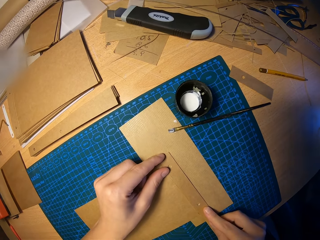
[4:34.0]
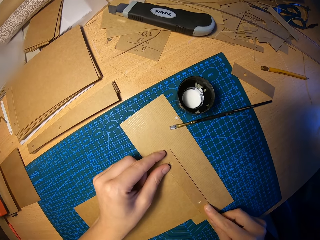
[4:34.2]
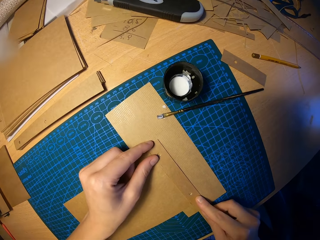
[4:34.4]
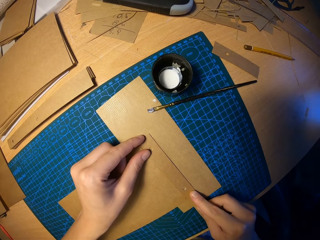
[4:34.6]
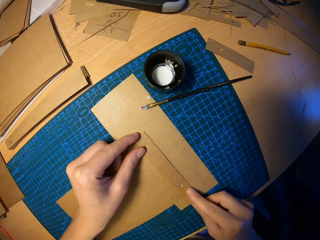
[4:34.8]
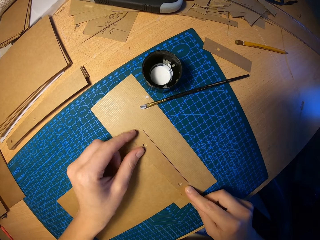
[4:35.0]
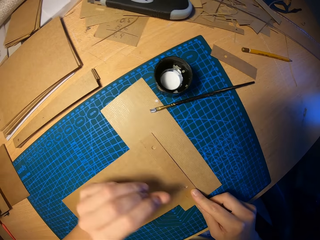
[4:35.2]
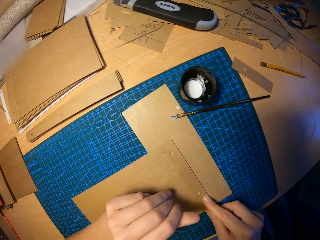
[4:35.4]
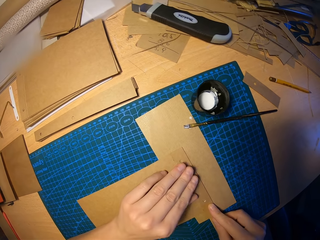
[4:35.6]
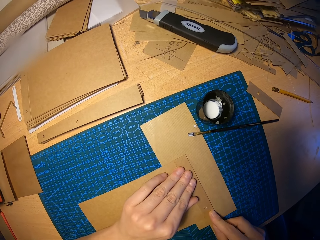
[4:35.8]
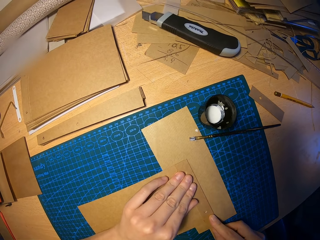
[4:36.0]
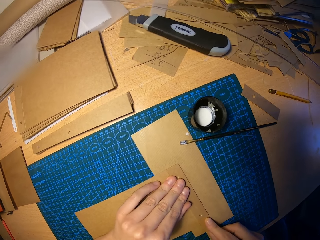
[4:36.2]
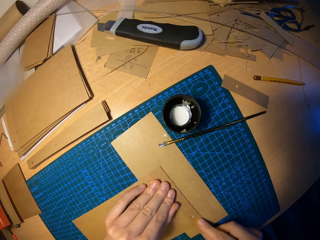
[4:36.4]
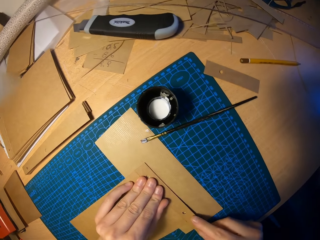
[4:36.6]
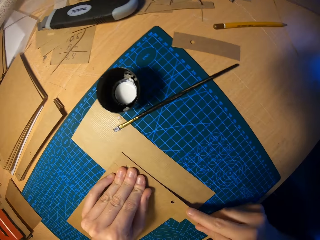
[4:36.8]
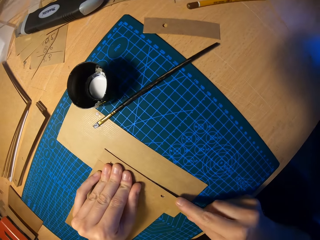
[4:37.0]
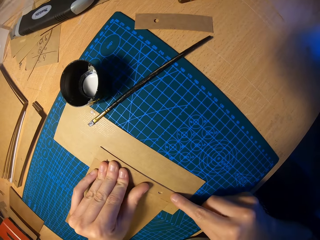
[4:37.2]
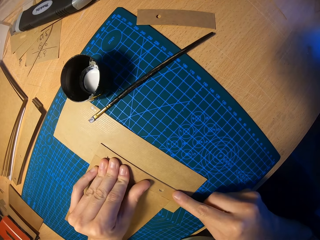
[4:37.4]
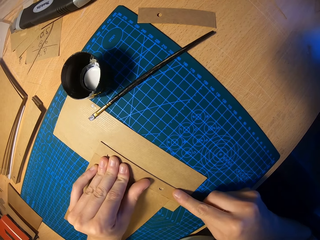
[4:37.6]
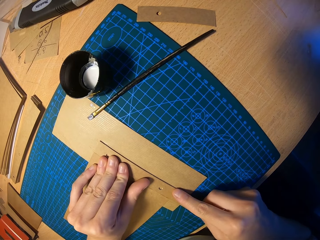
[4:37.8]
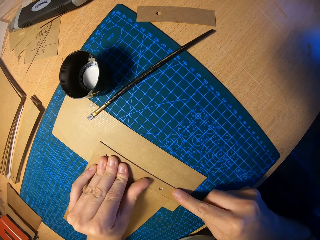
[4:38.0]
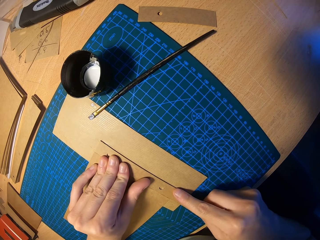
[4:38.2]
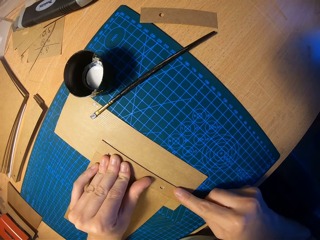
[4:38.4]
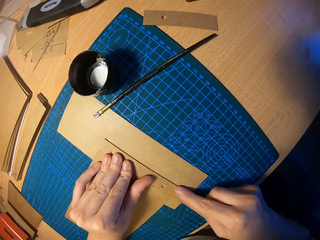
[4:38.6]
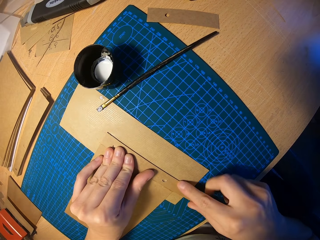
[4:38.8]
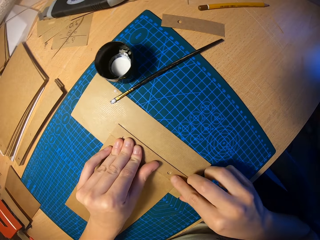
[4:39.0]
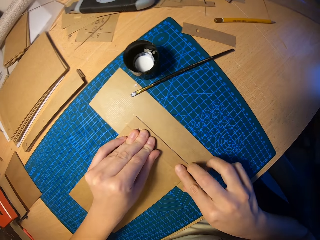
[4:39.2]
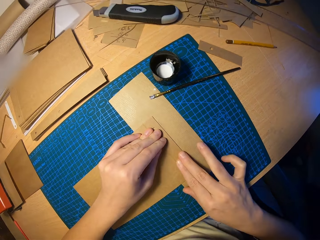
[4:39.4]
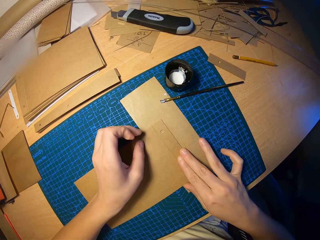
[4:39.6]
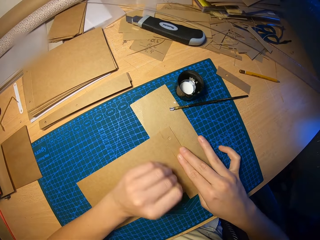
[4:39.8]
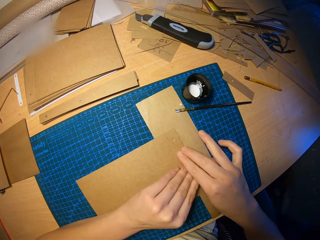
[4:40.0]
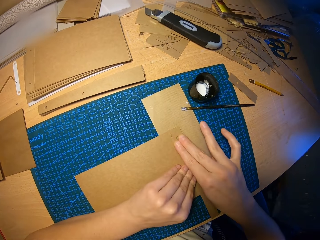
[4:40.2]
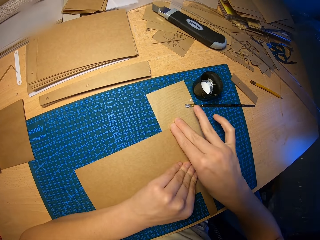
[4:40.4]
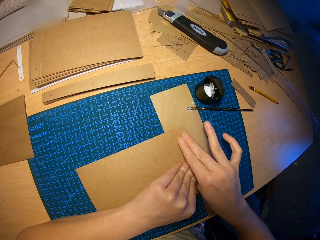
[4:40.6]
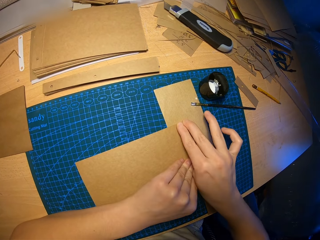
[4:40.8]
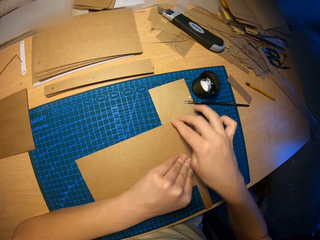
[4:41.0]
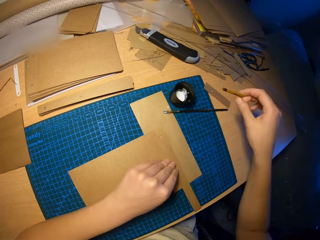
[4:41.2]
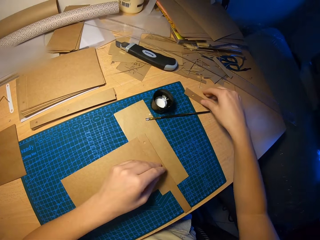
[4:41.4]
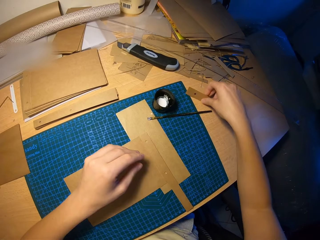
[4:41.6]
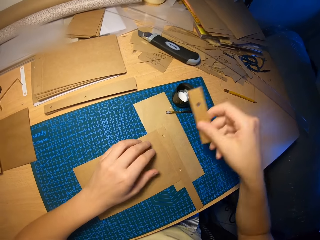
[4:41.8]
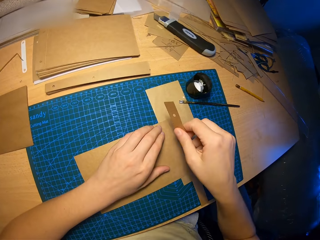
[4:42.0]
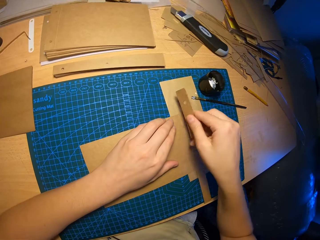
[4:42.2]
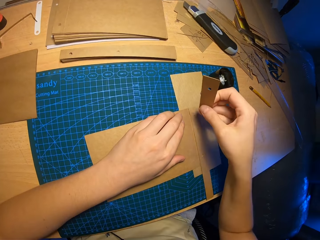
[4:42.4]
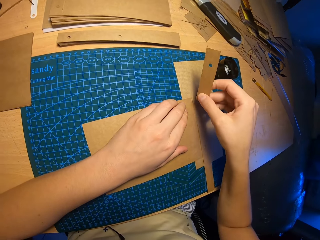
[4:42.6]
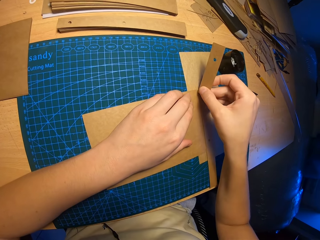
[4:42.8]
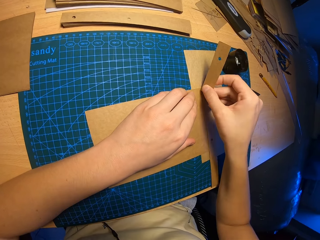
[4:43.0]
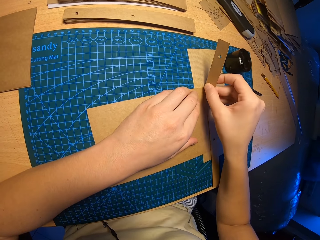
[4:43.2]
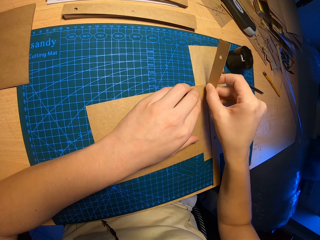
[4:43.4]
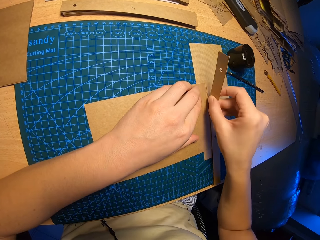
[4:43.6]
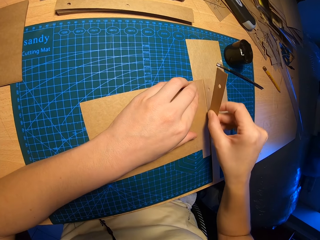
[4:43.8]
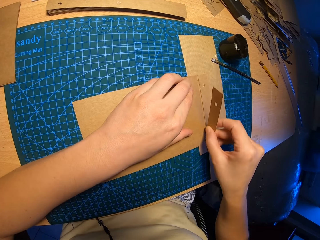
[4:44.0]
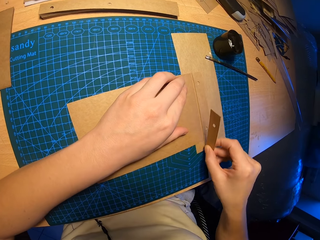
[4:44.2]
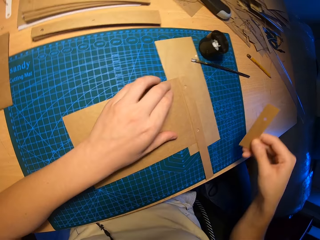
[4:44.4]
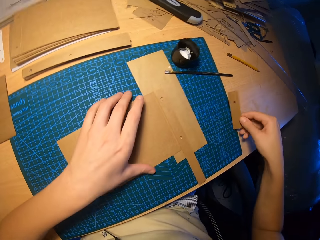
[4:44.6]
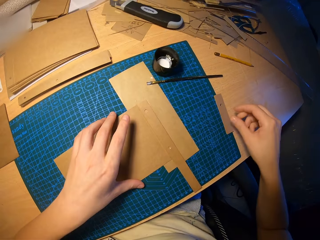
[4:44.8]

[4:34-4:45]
The camera wearer presses on the attached craft papers on the table with both hands. He picks the small craft paper on the table with his right hand. He rubs the small craft paper in his right hand on the attached craft paper on the table.

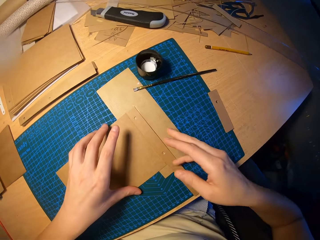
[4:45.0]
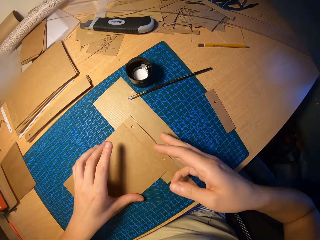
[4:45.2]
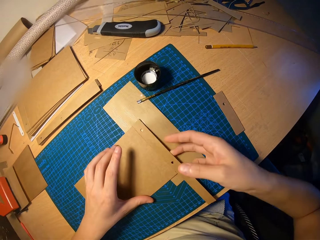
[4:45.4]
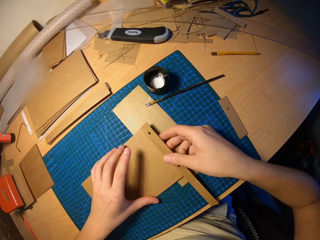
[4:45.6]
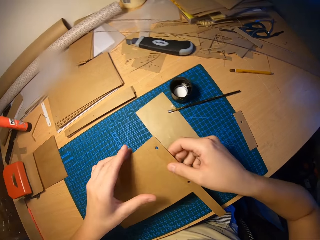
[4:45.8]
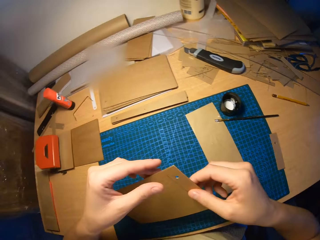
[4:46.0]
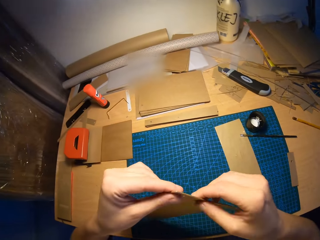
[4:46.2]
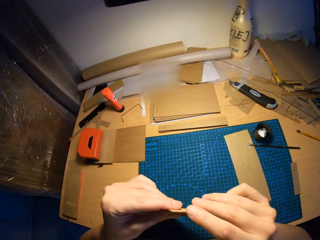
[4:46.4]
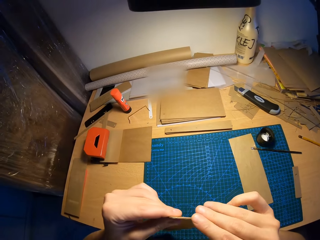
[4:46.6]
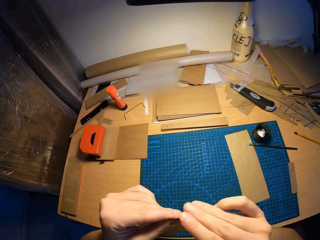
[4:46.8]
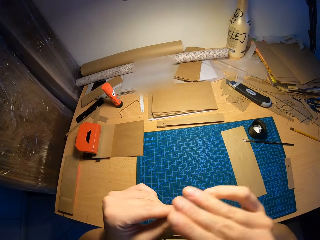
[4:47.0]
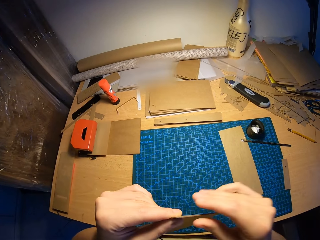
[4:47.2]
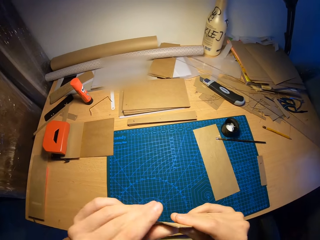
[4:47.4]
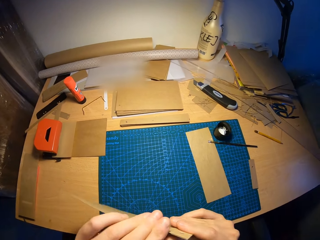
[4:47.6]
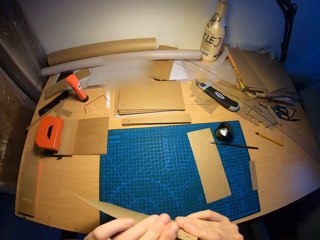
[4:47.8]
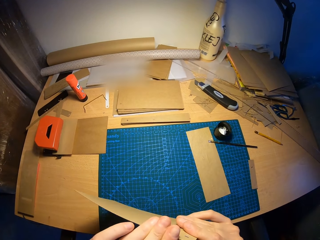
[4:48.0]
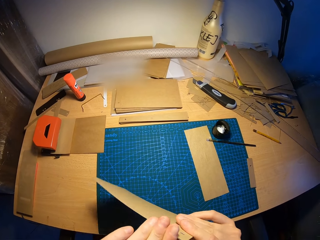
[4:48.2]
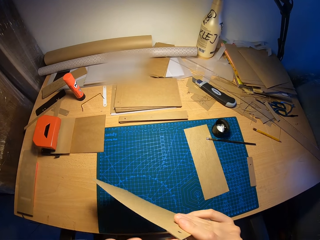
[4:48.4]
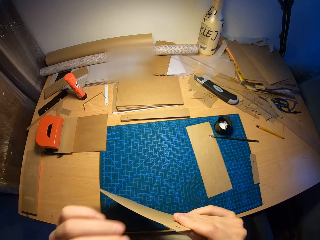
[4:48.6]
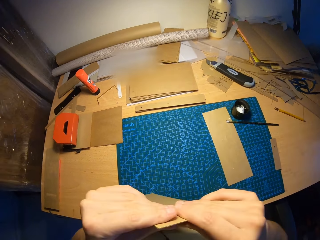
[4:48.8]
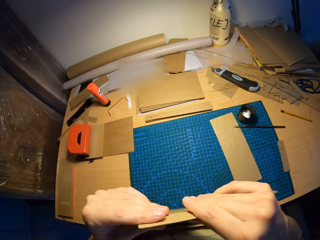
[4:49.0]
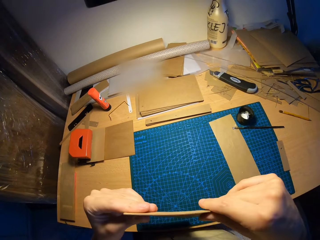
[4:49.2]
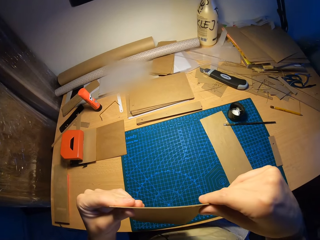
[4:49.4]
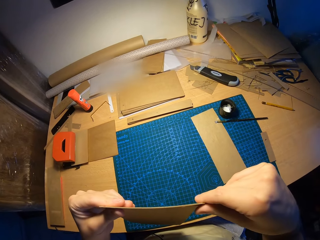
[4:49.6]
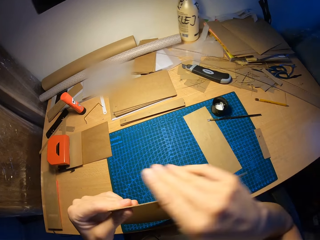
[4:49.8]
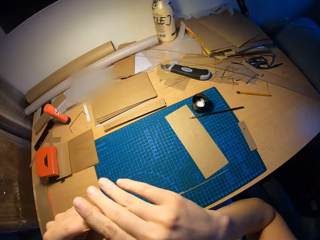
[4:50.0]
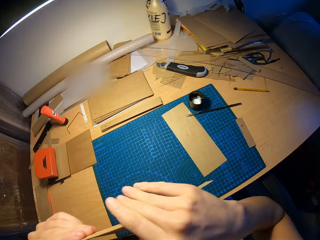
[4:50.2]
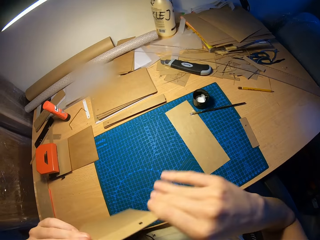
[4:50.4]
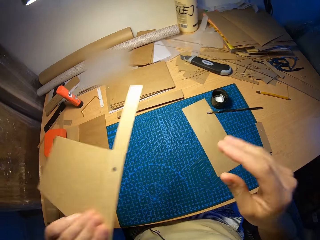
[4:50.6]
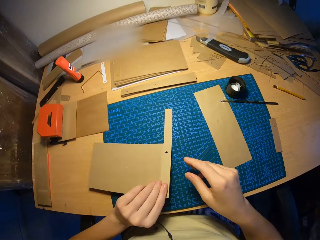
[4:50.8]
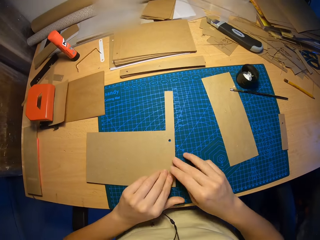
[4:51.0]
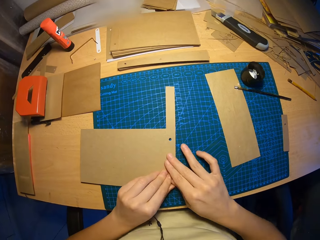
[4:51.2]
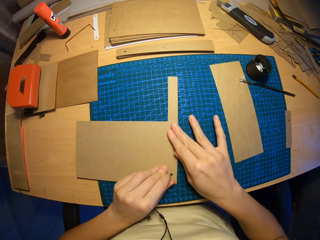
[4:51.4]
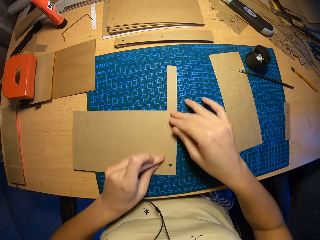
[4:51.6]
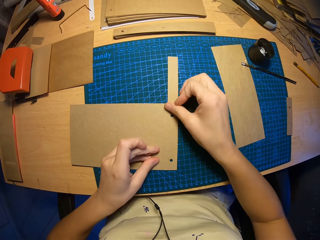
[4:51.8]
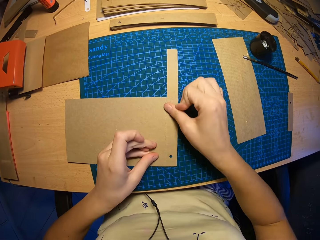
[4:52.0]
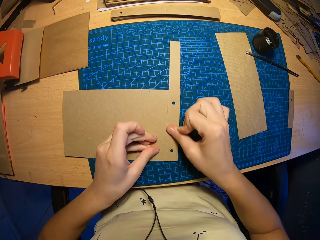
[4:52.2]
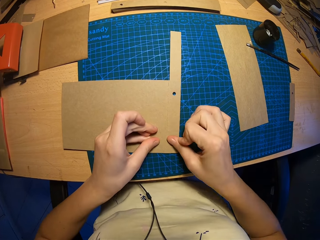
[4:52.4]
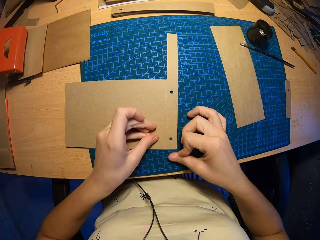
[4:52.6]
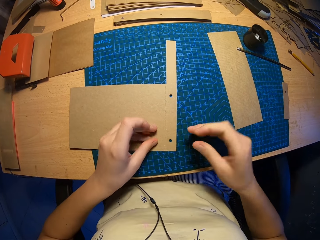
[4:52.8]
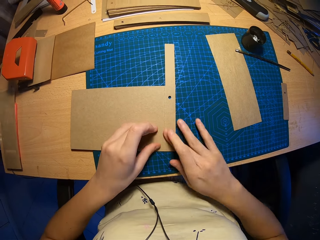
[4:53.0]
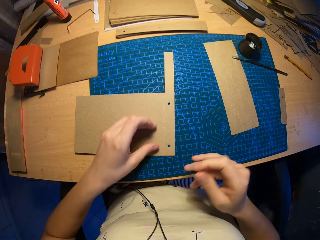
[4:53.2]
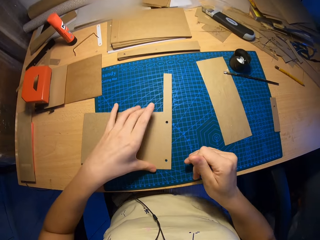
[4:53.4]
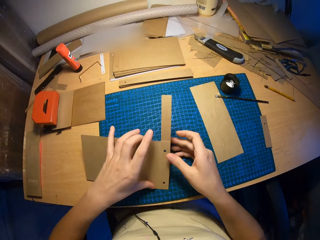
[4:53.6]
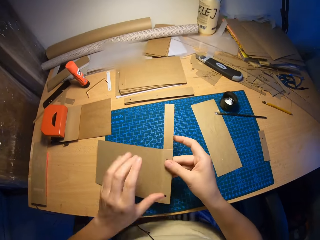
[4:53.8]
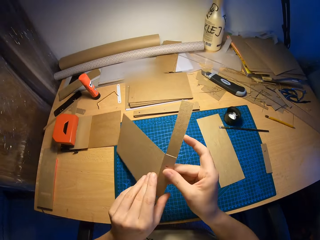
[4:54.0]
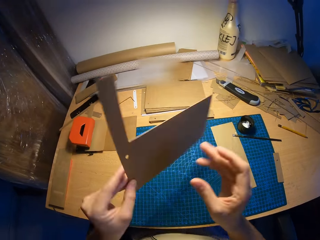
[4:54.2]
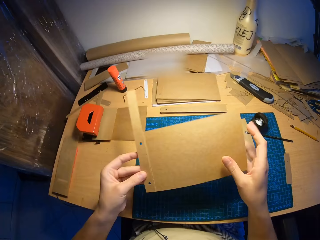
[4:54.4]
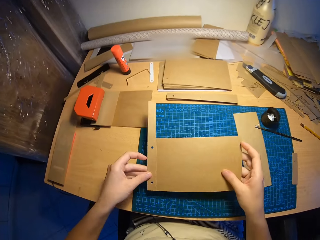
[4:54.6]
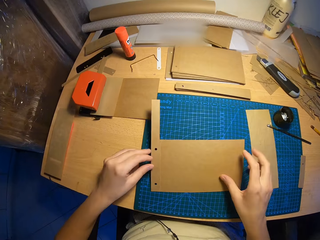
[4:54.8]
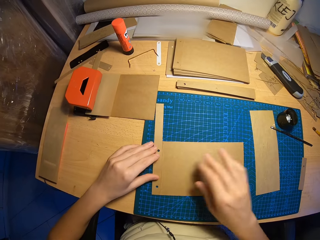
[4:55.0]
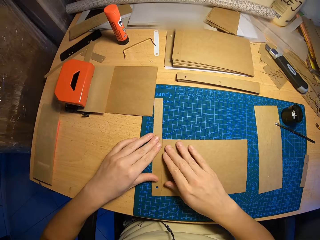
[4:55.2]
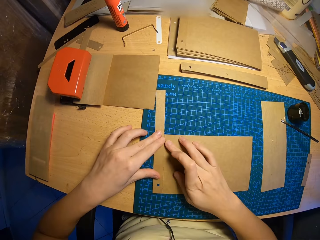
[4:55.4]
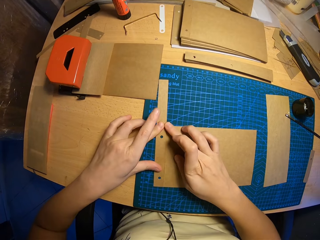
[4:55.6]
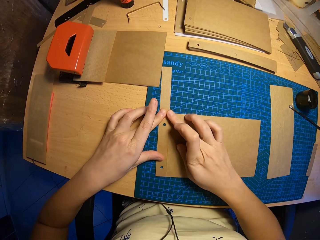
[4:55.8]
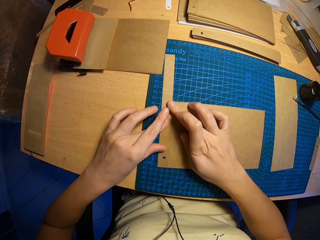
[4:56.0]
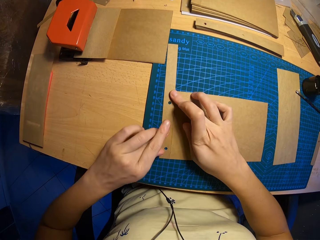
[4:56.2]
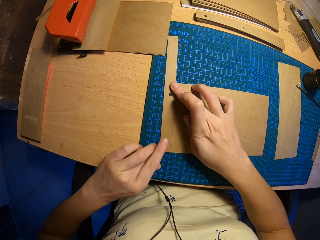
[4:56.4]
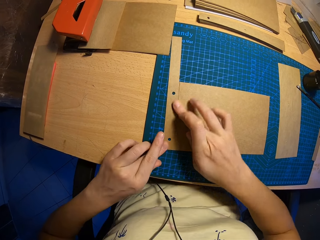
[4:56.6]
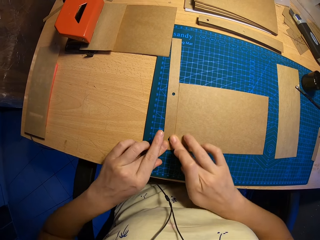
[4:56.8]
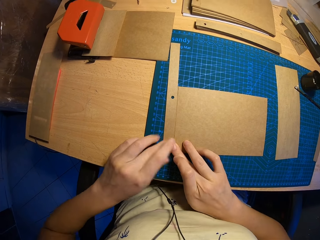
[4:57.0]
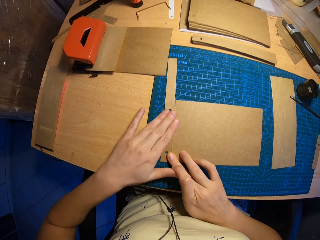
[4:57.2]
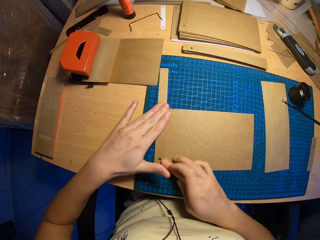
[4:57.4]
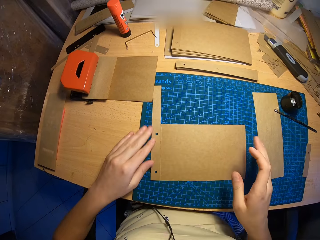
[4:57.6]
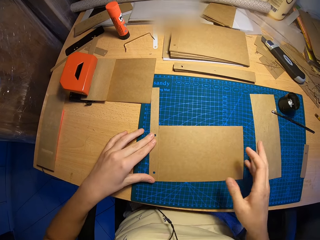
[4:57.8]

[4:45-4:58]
The camera wearer picks the small craft paper on the table with his right hand. He puts the piece of paper on the table. He lifts the attached craft papers or board from the table with both hands. He cleans the edges of the attached papers with both hands. He looks around the board and touches the edges of the board. He places the attached craft papers on the table with his left hand. He presses on the attached craft papers on the table with his right hand. He aligns the board by his thumb. He lifts the attached craft papers from the table with his left hand. He turns the board. He places the attached craft papers on the table with his left hand. He aligns the board by his finger. He presses on the attached craft papers on the table with both hands.
